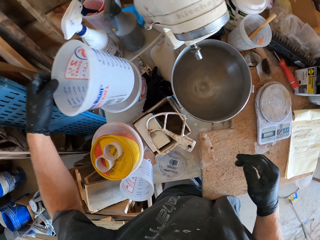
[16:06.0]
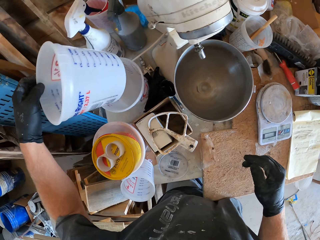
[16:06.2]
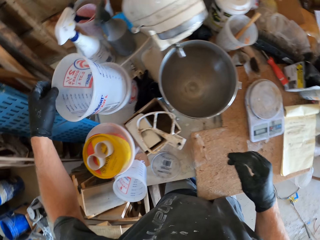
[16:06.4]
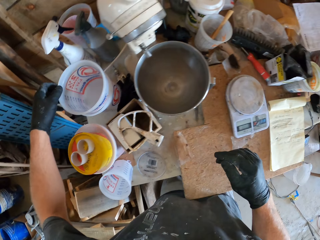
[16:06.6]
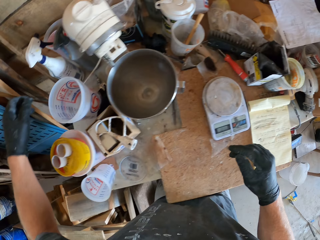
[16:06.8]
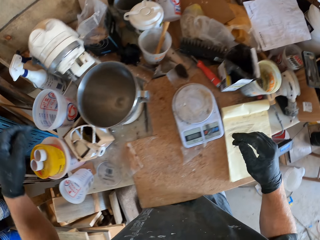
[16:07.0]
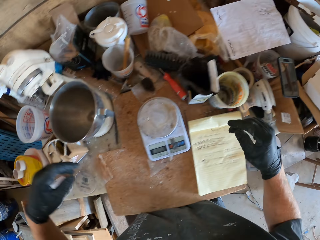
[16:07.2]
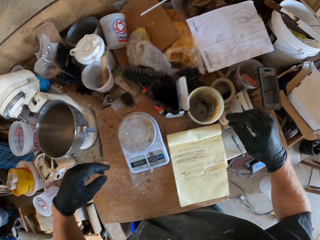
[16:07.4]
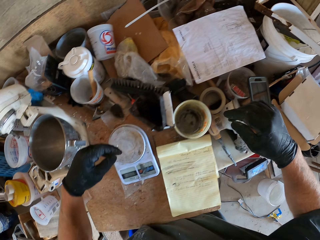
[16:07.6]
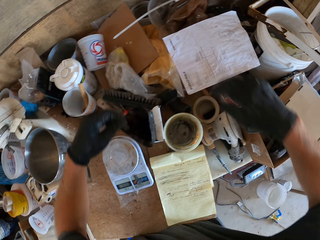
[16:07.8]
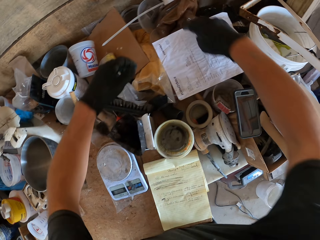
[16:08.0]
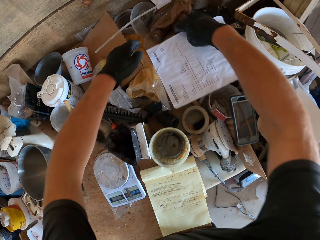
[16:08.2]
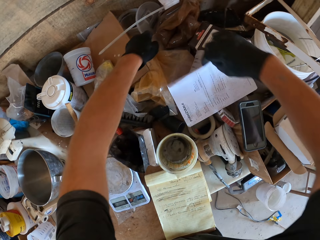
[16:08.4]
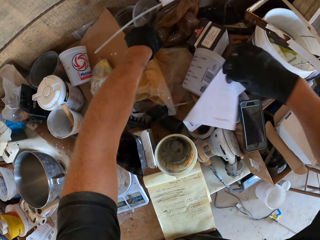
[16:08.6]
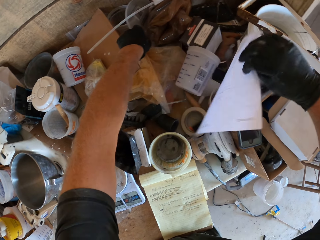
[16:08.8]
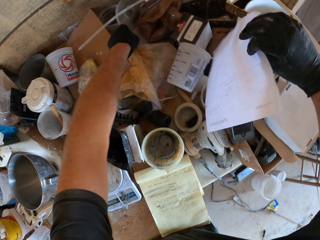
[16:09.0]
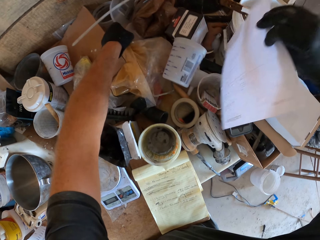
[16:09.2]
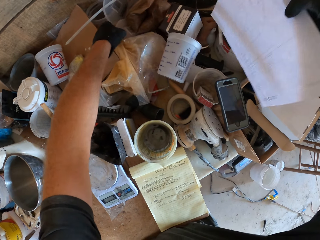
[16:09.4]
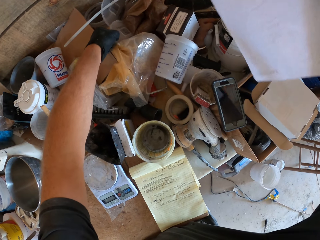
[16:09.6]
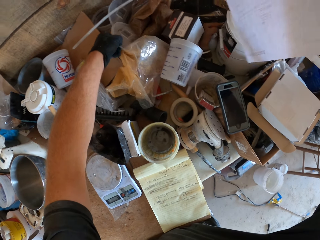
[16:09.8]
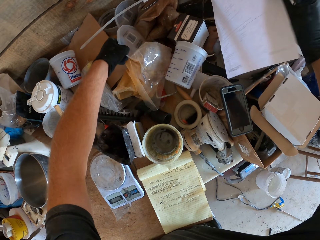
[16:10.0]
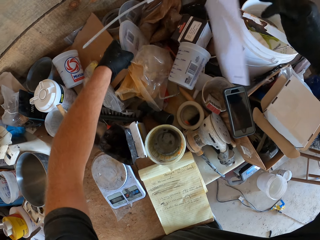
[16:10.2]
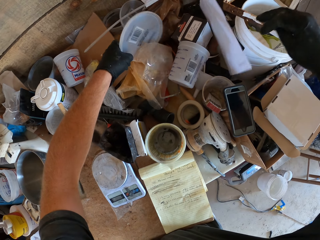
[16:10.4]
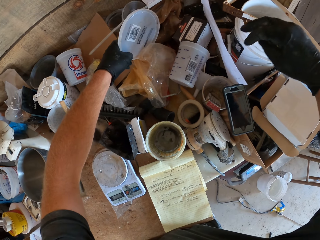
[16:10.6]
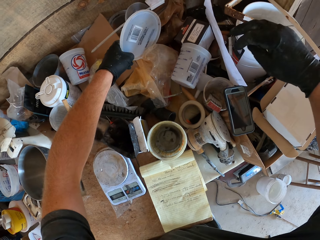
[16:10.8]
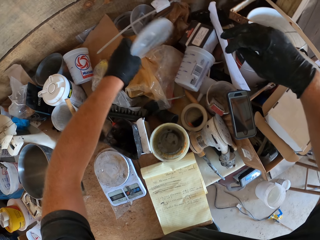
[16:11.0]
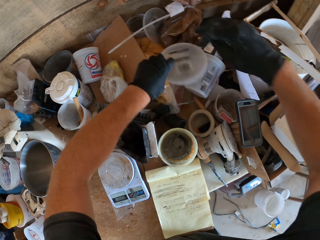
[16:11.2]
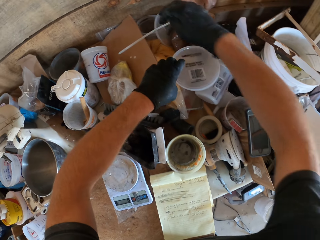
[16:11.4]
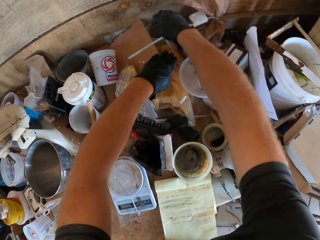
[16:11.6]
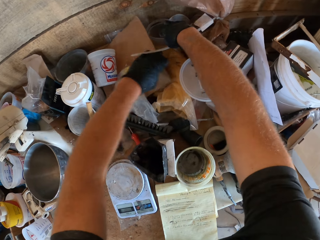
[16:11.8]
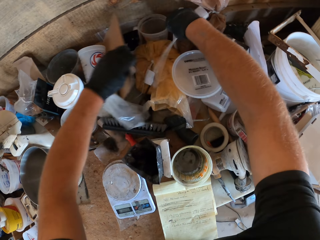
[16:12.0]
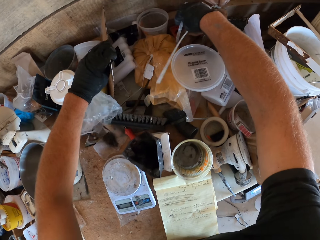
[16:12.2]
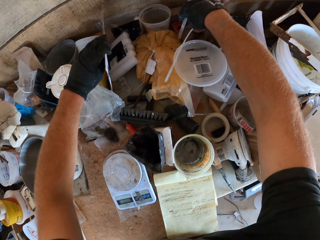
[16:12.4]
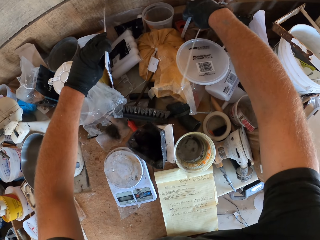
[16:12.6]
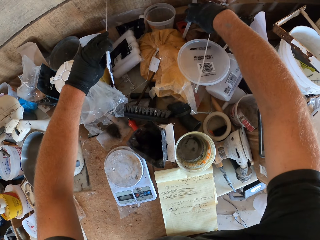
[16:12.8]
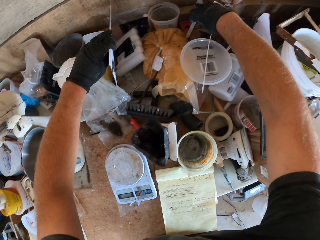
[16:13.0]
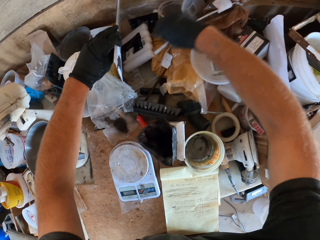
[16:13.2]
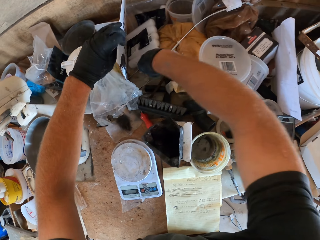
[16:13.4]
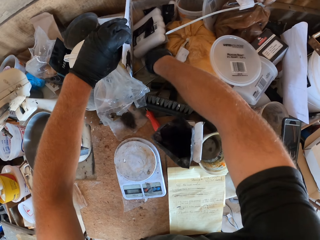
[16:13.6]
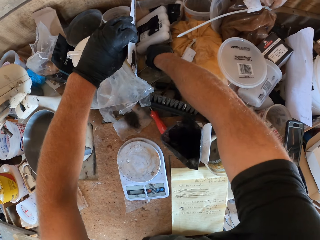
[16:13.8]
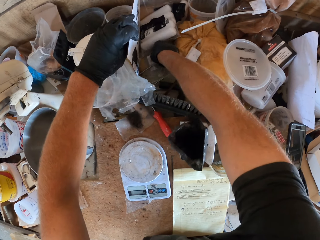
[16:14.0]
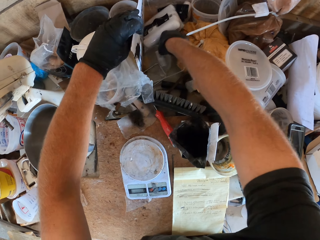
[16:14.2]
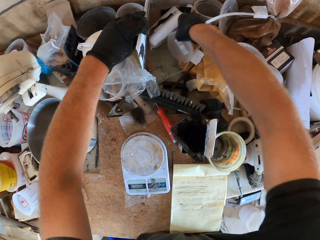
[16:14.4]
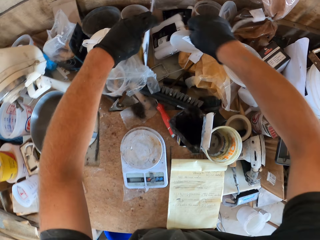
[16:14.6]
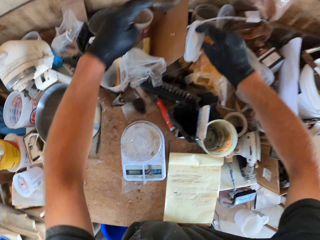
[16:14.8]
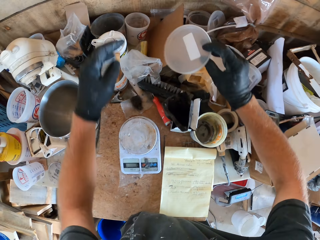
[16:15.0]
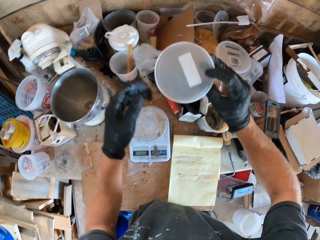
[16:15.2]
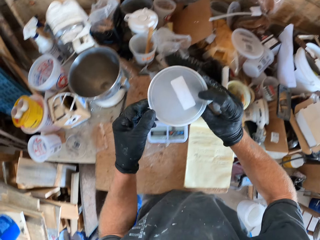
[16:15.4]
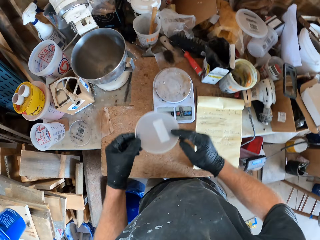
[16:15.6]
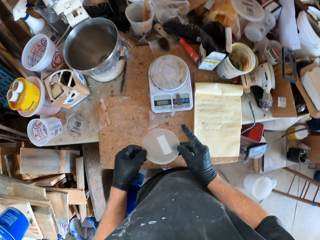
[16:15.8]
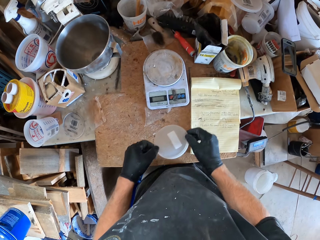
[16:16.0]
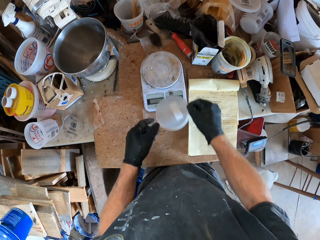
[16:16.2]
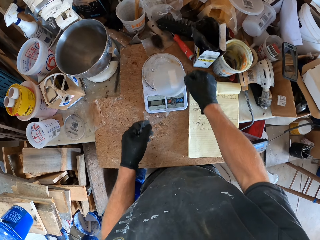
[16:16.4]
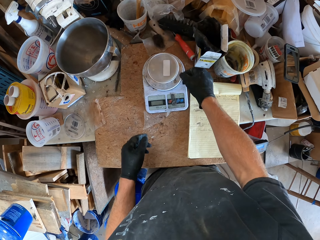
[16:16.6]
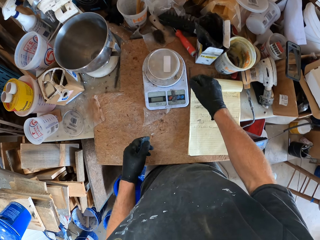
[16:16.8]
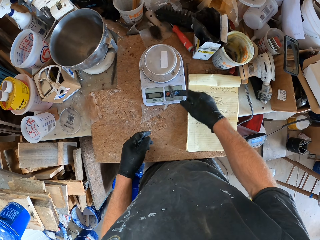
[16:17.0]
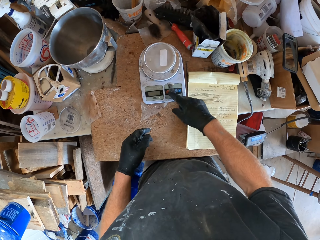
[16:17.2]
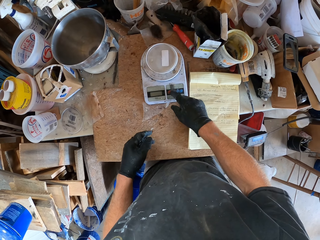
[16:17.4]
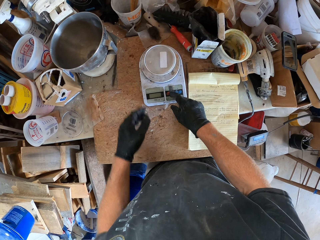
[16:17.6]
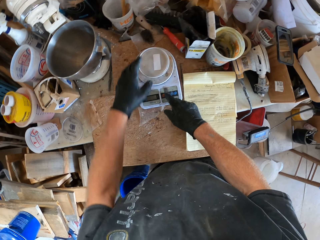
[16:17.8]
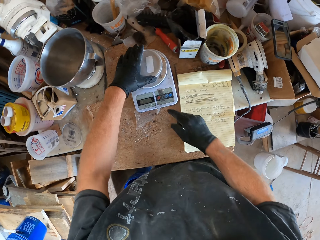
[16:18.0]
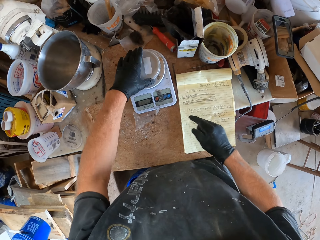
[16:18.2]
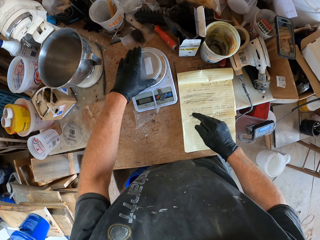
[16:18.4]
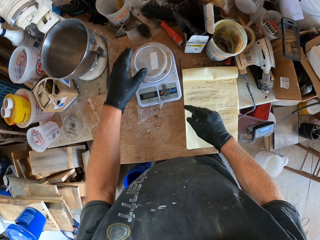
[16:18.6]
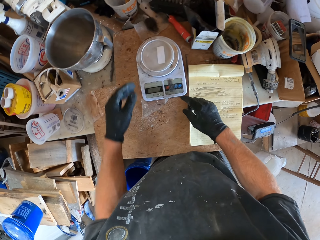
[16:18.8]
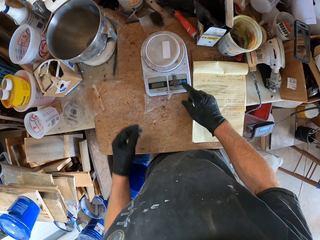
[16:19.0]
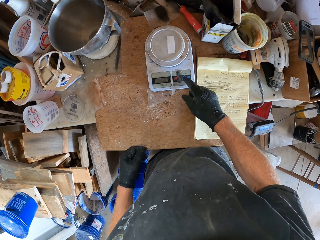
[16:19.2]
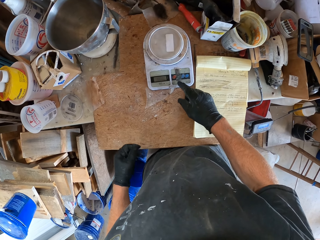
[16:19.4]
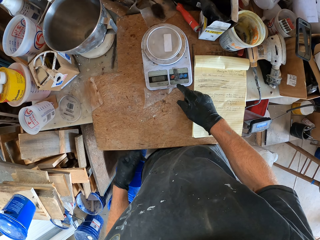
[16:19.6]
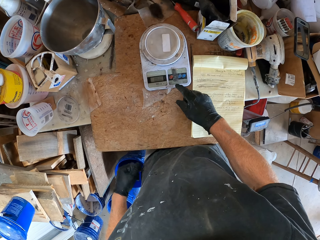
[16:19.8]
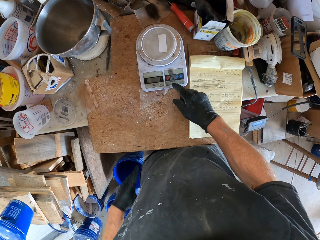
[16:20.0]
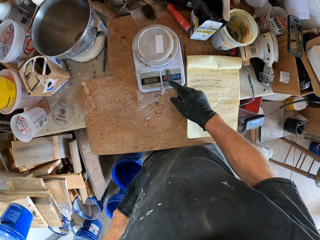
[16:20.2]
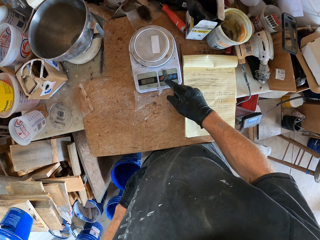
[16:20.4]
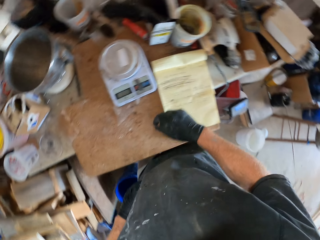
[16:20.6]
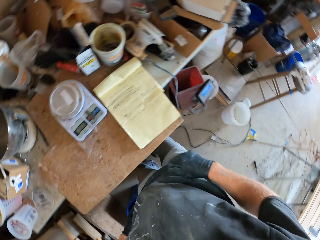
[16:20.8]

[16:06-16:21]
The camera wearer pulls the container. He picks up another empty small container inserted into another container with his left hand. He drops the empty small container into the other container. He picks up a piece of paper from the table with his right hand. He searches for a lid from a pack on the table. He drops the paper on the table. He picks up the lid and drops the lid. He brings out the lid from the pack with his right hand. He holds the lid with both hands. He removes his left hand from the lid. He places the lid on the weighing scale with his right hand. He operates the weighing scale with his right hand. He adjusts the lid on the weighing scale with his left hand.

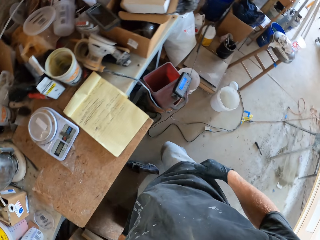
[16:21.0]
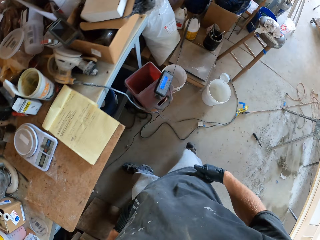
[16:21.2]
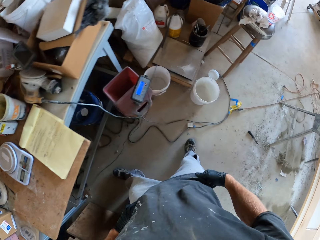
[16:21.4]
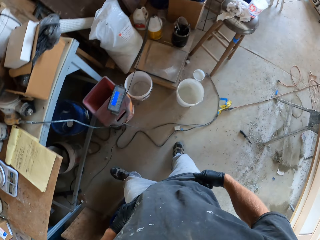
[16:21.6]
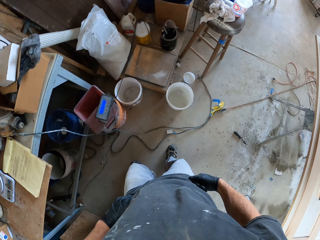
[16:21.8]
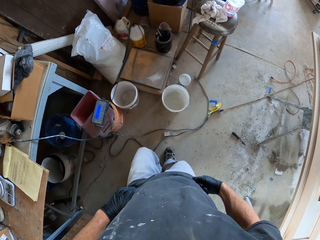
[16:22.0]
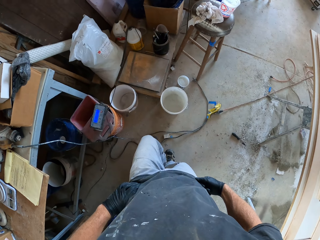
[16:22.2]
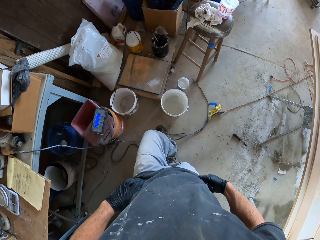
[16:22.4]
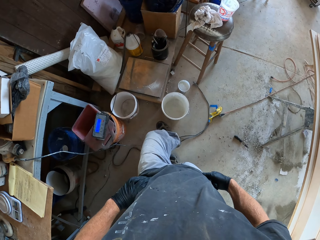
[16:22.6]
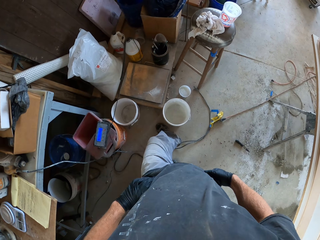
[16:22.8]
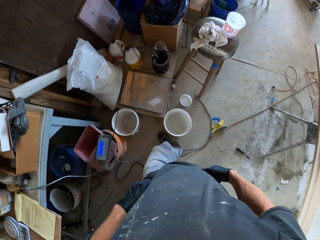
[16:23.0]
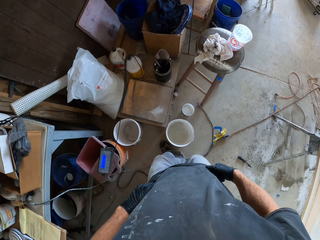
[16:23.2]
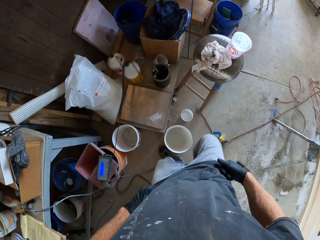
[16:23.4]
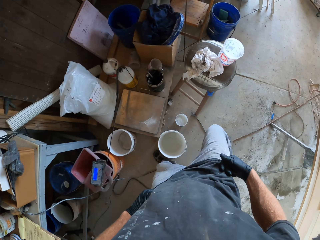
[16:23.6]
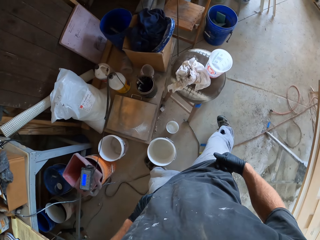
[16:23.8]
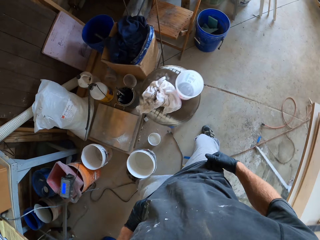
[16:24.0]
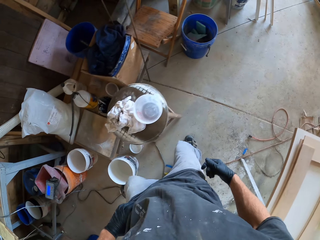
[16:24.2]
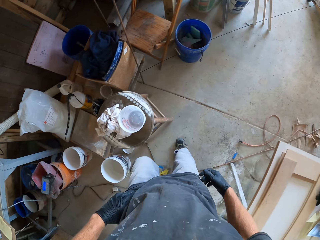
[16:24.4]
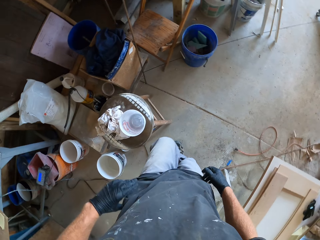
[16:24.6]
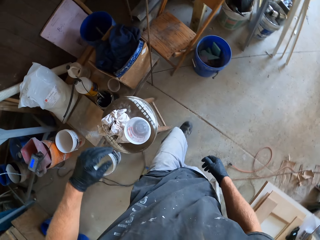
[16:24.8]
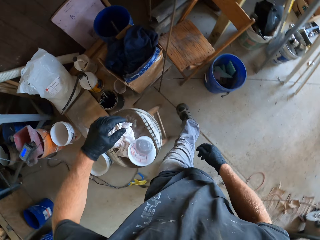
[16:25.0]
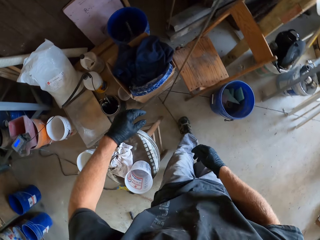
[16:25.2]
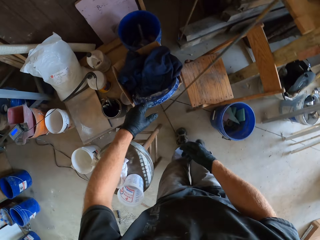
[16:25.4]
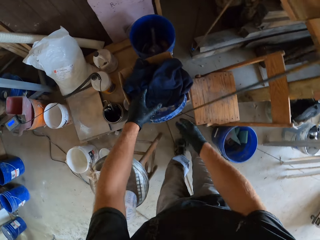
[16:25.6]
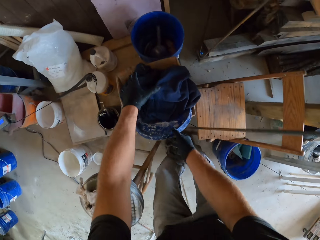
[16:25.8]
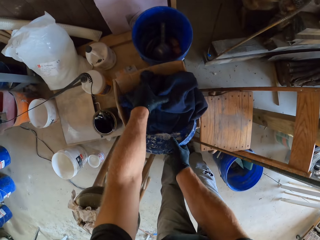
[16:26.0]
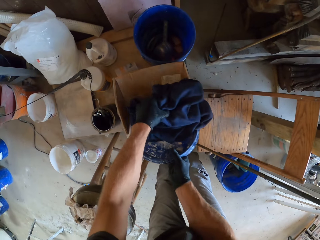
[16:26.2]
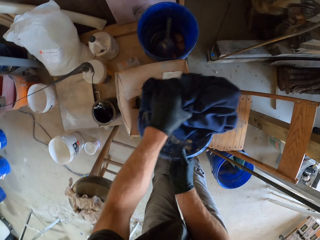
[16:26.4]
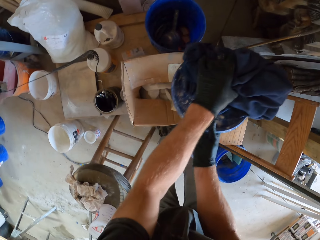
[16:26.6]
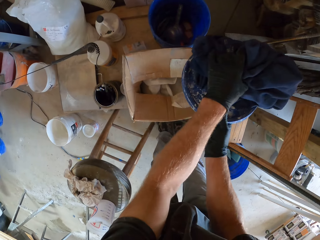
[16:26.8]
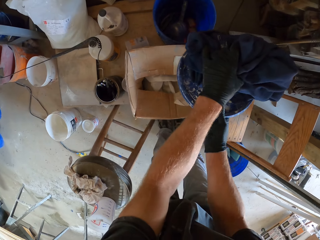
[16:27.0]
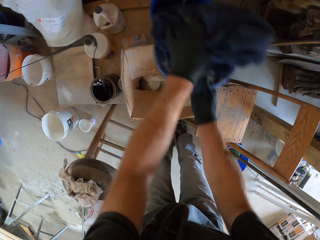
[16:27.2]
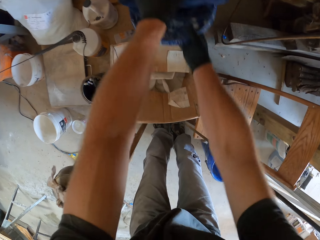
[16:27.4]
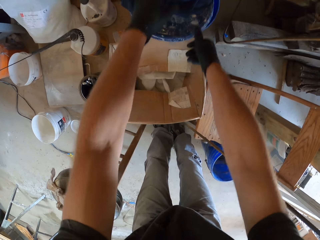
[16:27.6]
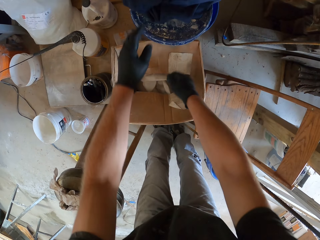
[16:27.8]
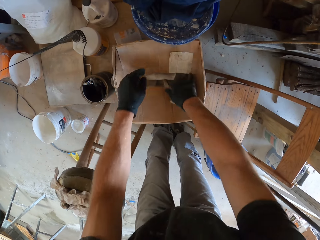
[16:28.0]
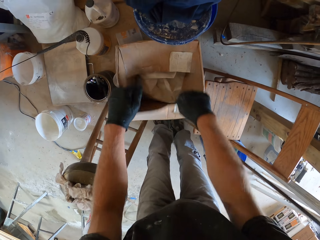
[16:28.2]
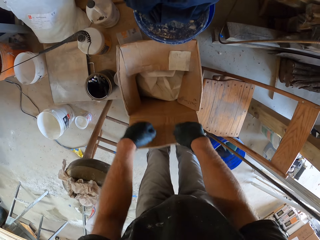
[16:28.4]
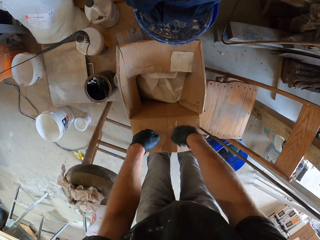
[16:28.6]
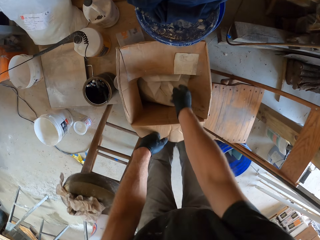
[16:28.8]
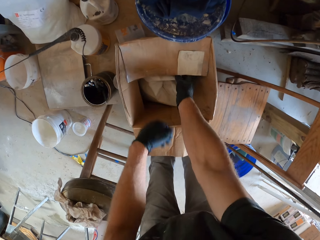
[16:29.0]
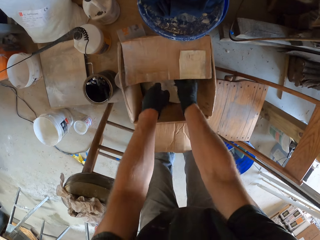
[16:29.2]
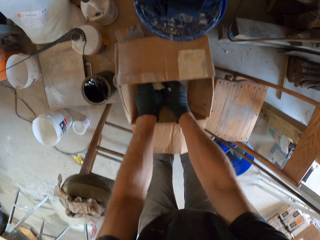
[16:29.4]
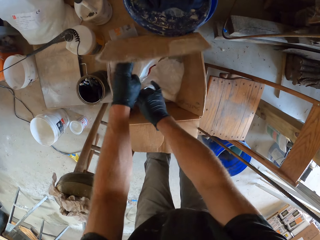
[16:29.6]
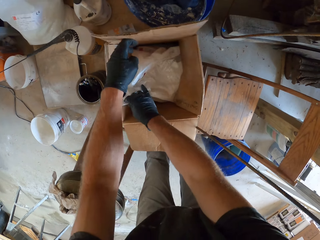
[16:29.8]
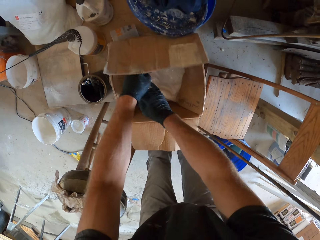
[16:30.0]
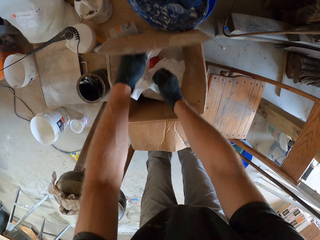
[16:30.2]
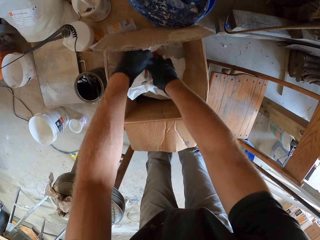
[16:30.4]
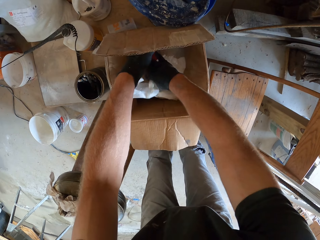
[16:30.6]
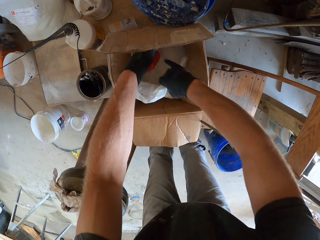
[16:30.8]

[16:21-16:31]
The camera wearer moves towards a pack. He takes a lid and a cloth from the container. He drops the lid and the cloth on a blue bucket. He opens the pack. He takes out some white cement from a sack inside the pack with a container in his left hand.
